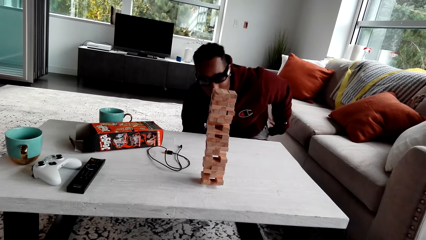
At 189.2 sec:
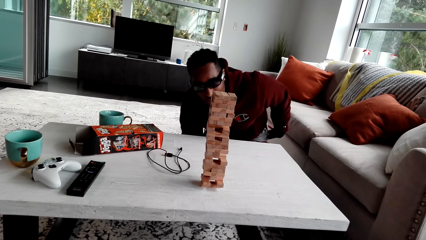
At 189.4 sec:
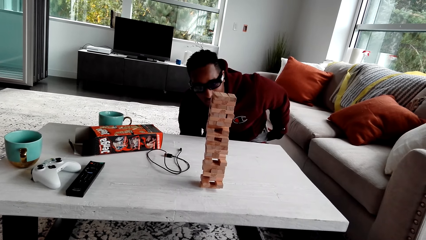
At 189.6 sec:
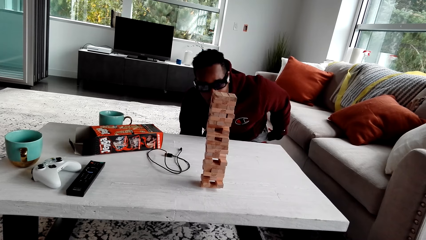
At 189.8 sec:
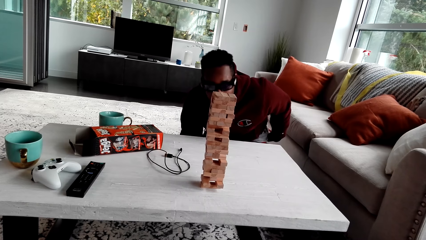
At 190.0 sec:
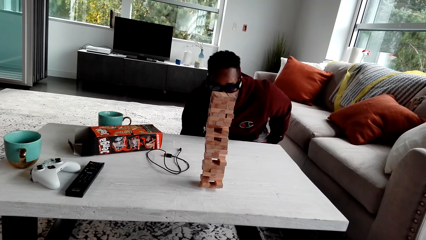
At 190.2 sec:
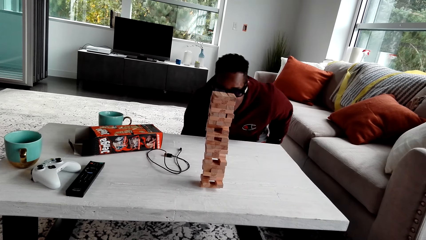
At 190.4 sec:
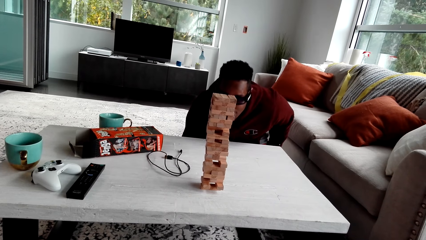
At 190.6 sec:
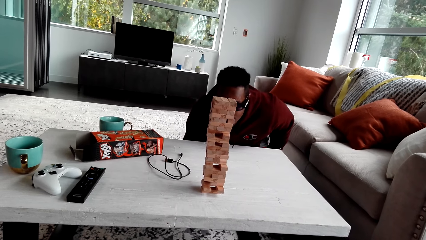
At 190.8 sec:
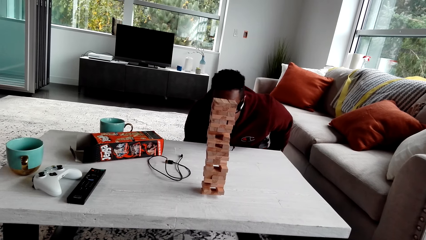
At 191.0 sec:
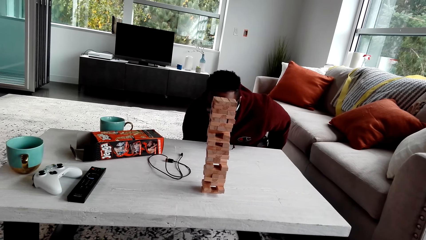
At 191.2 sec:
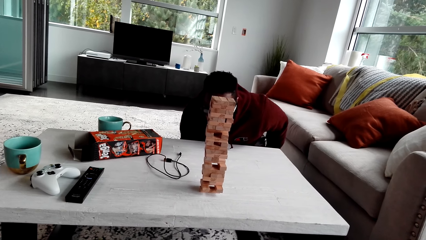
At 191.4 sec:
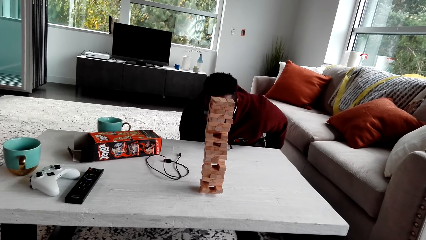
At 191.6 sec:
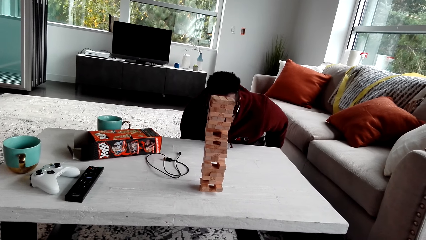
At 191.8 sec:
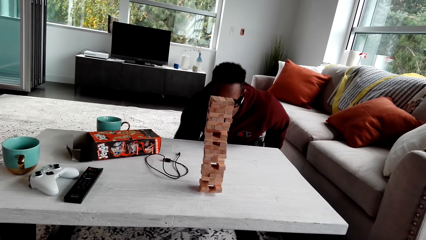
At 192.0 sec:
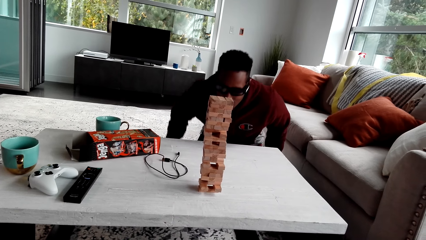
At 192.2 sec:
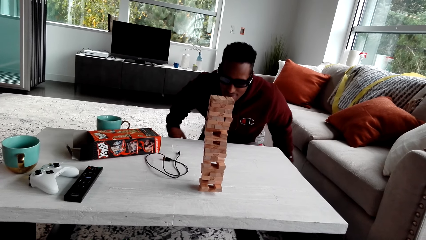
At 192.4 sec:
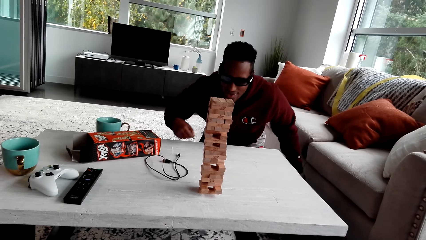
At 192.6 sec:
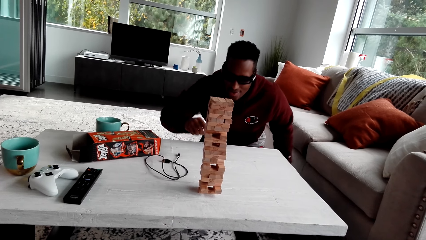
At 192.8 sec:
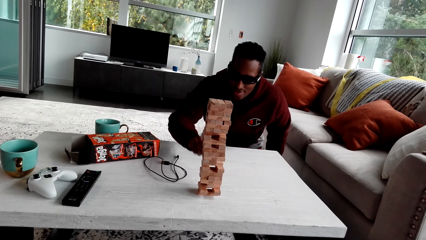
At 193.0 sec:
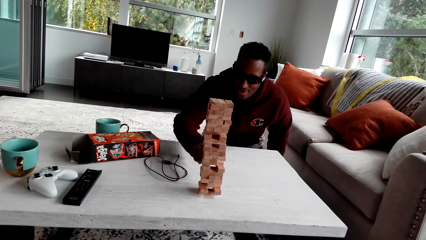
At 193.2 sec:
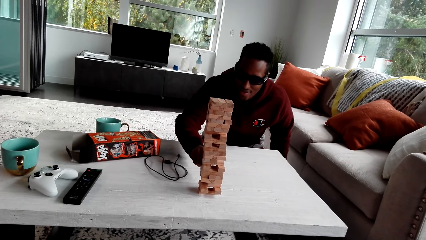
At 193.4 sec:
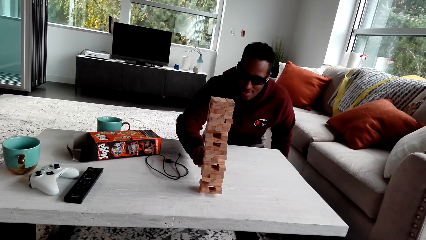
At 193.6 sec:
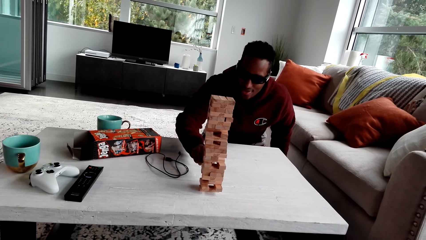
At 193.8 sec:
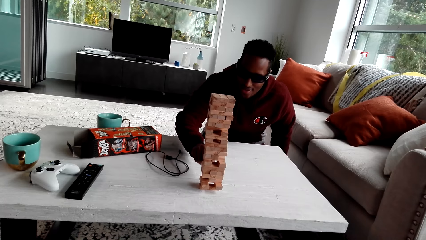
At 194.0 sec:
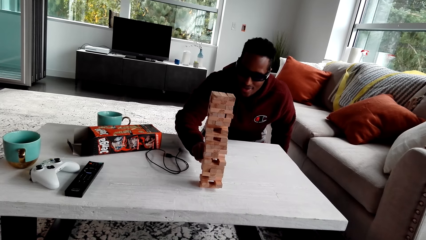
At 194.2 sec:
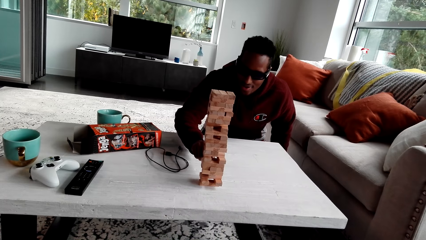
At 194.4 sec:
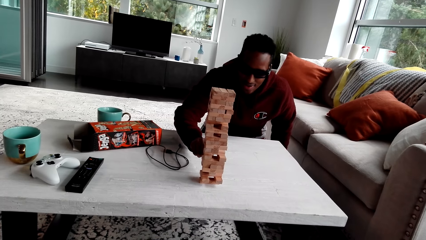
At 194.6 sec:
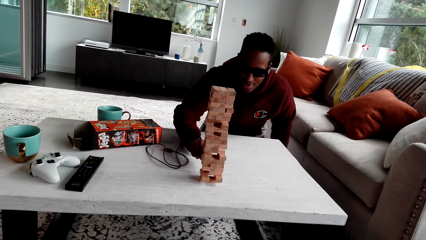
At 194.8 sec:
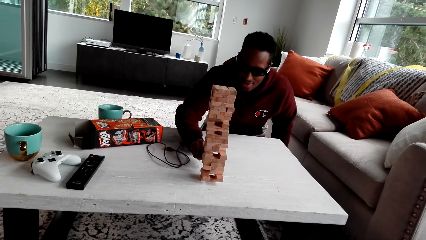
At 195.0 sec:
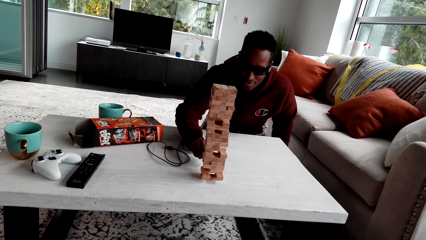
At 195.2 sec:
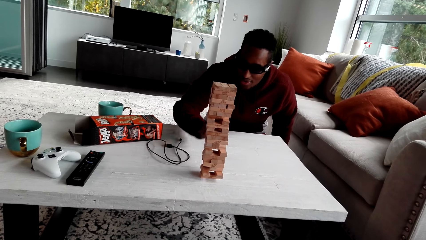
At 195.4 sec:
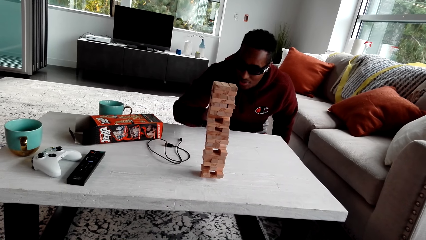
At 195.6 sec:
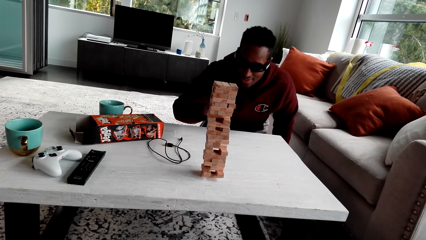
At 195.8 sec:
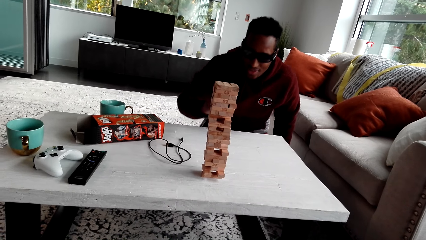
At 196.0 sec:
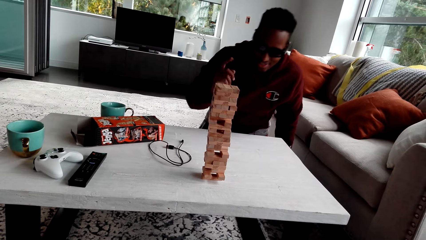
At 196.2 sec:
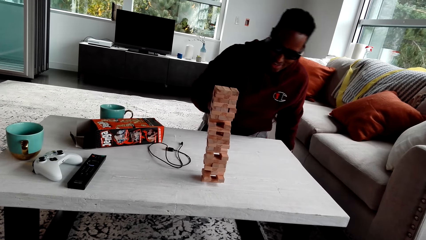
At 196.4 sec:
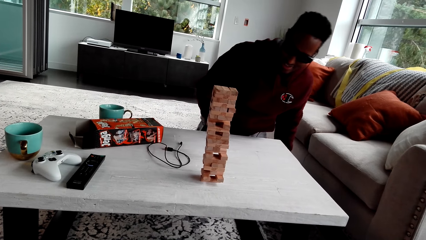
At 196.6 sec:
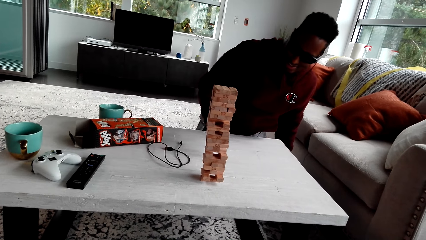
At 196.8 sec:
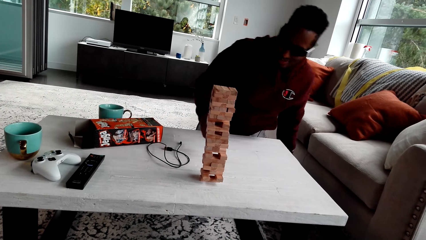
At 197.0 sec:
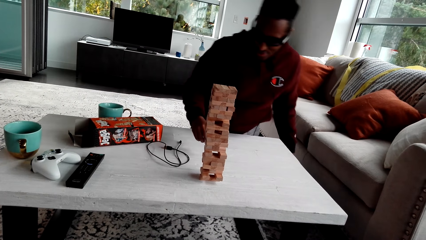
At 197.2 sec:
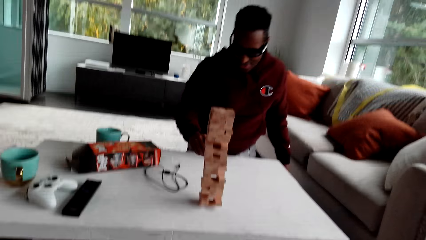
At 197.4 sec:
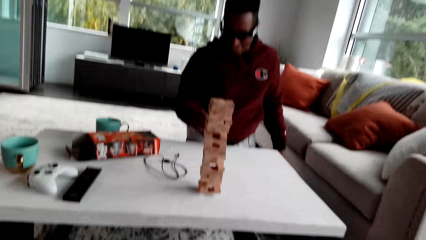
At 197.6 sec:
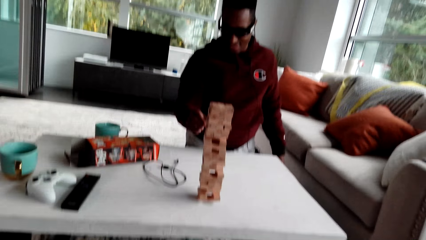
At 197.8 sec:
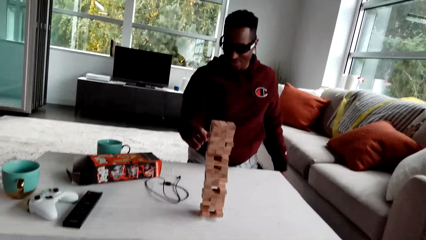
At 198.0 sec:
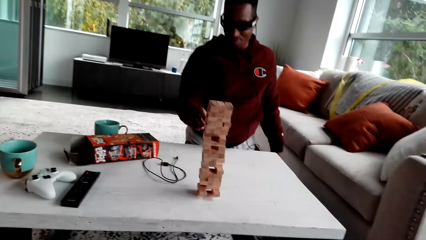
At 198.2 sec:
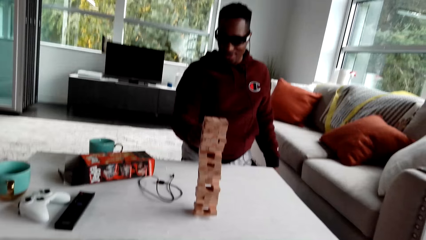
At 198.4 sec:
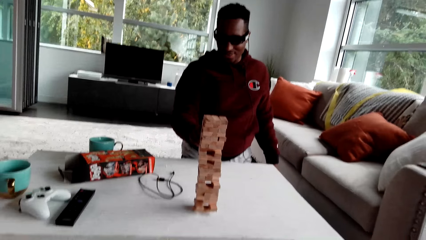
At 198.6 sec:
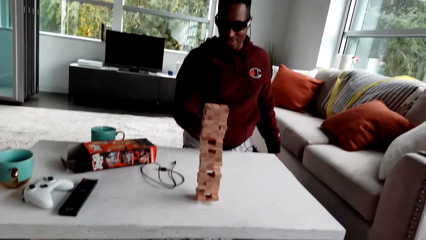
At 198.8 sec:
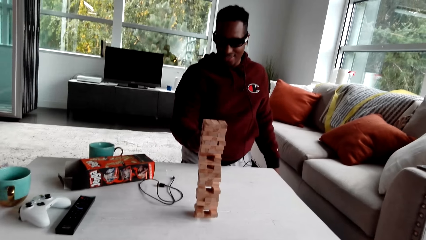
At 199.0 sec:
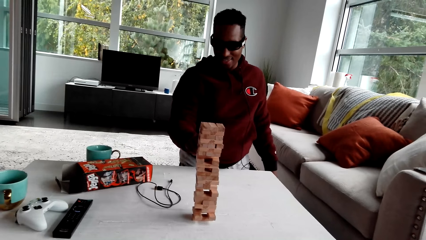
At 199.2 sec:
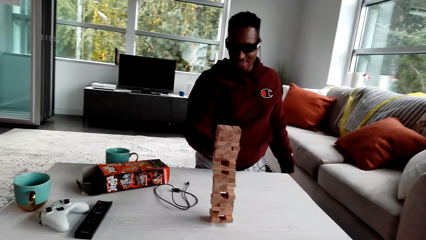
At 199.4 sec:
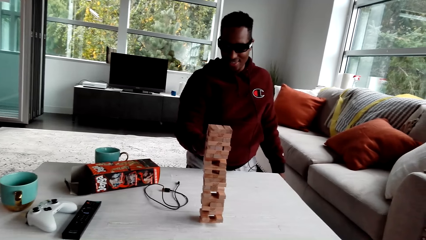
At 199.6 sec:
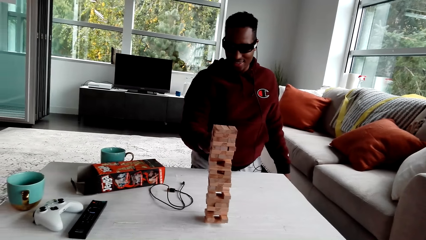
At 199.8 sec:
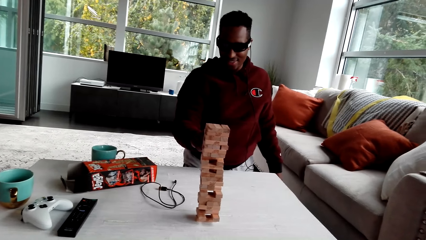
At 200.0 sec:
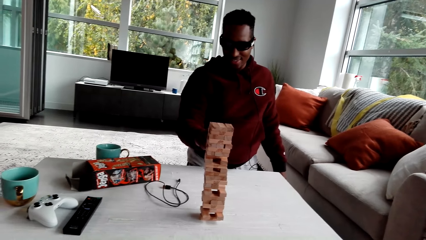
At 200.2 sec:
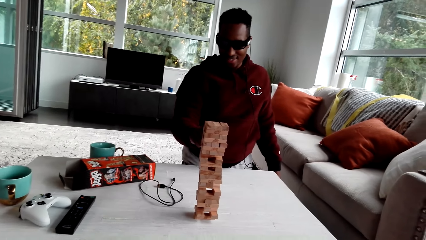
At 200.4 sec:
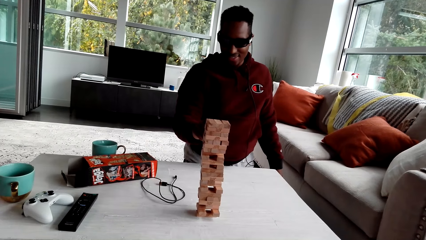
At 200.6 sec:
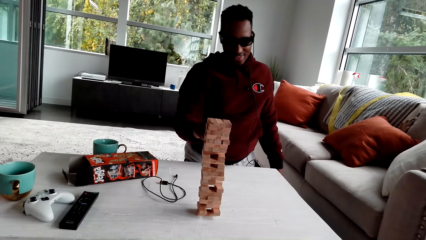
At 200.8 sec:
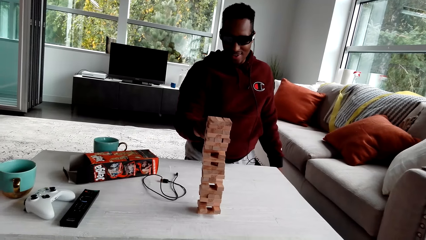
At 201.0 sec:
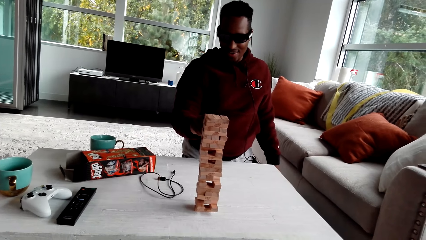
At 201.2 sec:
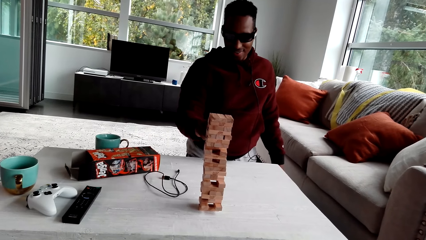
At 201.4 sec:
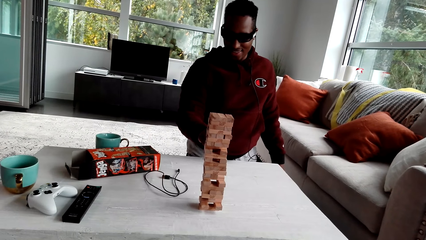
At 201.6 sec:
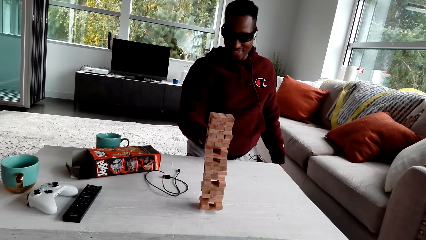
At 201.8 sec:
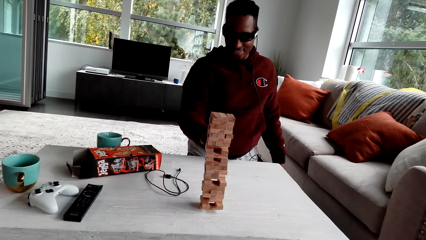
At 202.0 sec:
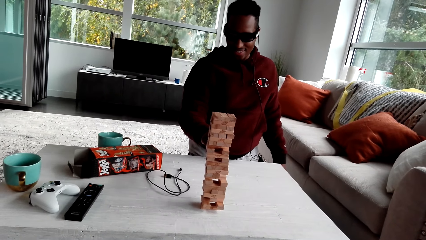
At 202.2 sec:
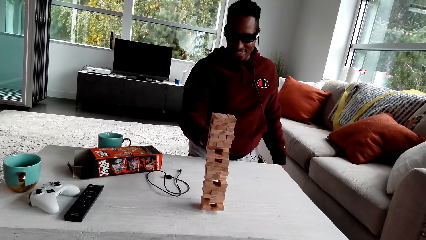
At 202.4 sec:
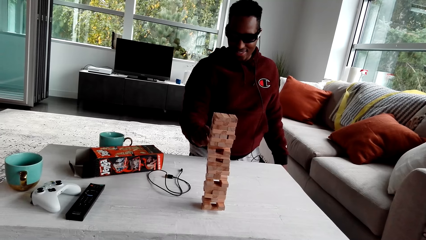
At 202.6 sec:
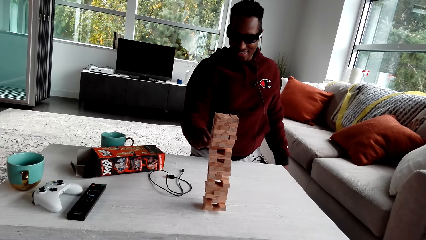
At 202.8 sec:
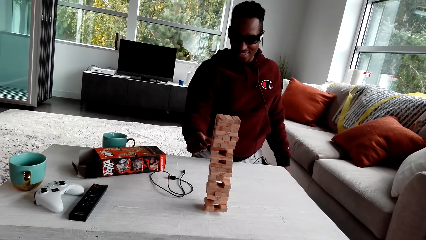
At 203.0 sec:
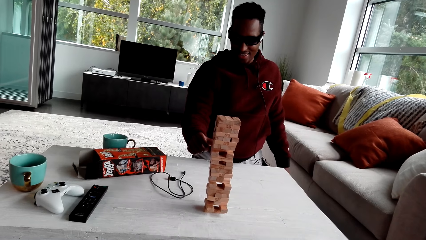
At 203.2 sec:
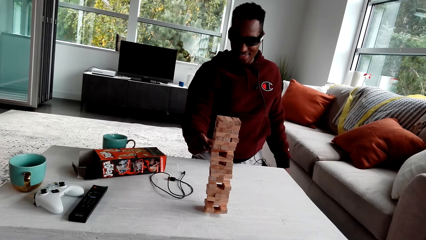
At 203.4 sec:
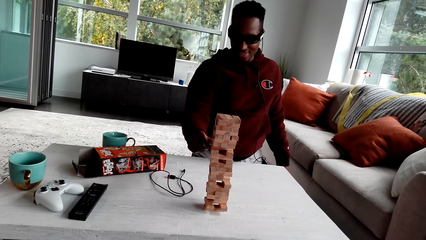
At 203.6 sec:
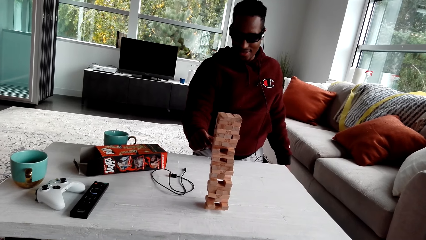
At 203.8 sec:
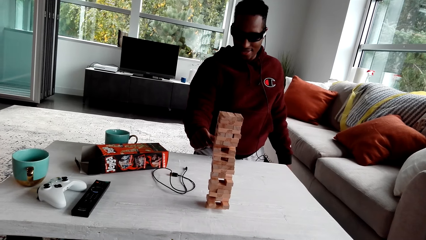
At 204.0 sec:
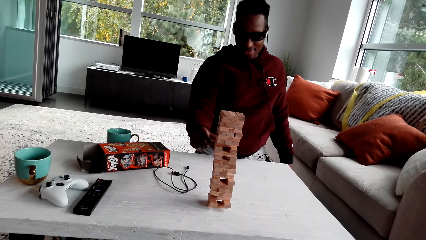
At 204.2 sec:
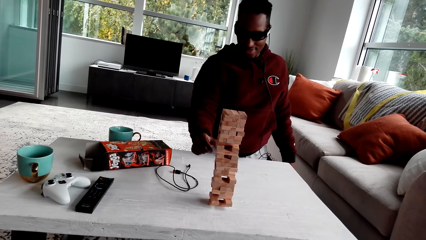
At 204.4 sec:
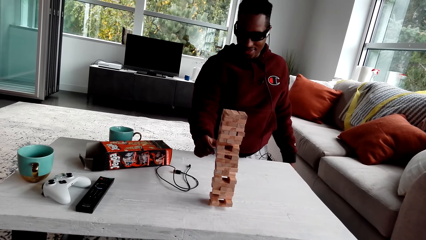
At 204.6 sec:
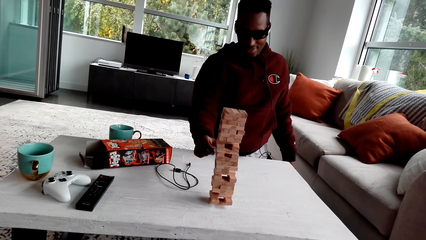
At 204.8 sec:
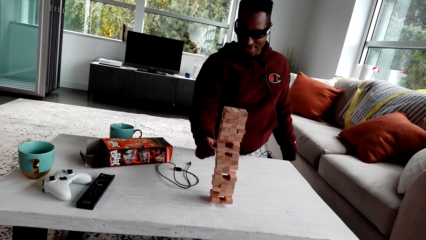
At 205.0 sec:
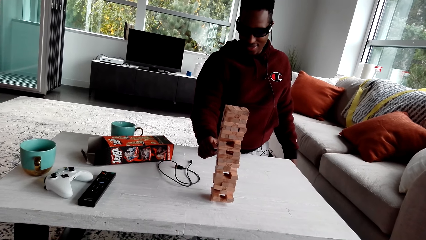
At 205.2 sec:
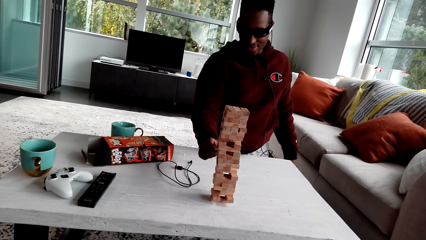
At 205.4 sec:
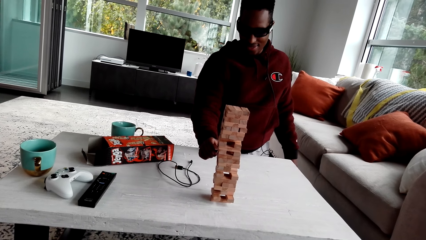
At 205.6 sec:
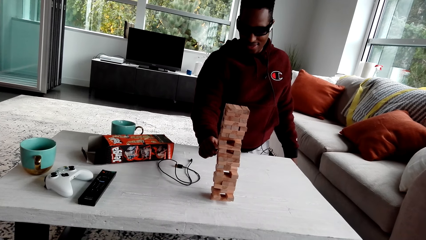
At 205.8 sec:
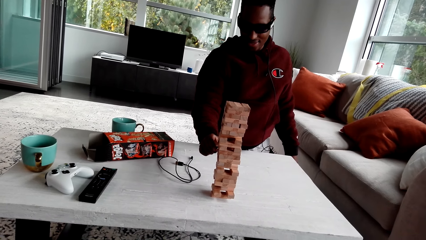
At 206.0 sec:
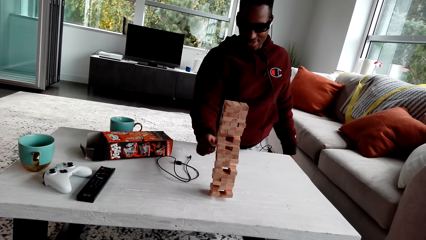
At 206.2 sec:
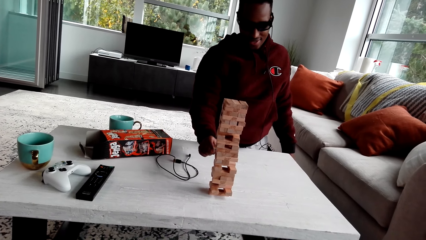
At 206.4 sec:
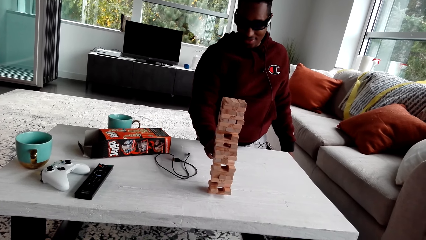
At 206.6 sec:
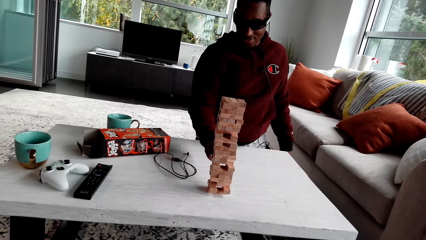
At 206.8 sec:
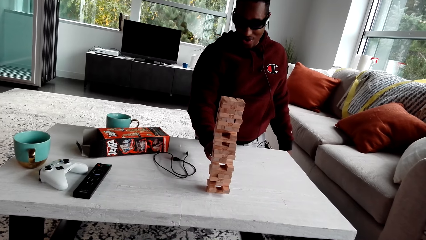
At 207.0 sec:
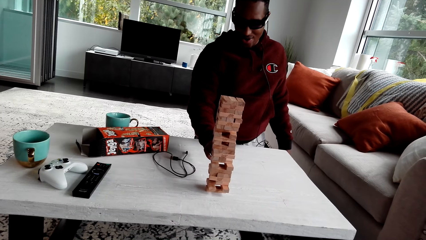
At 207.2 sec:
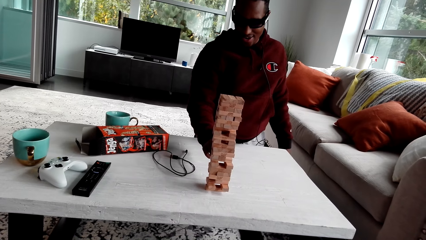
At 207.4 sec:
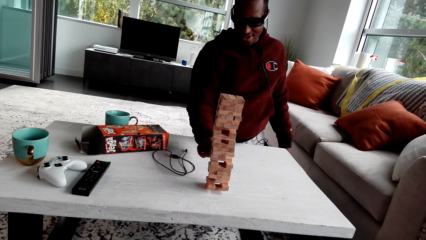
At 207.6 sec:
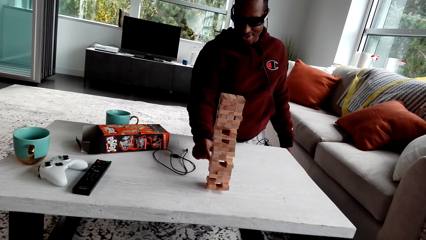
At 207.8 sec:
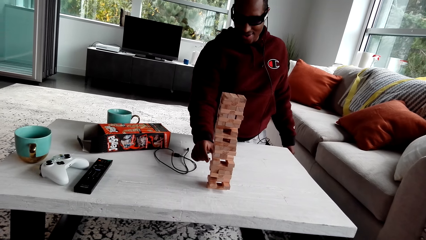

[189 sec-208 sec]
The camera wearer looks around. A person dialogues with the camera wearer. The person dialogues with the camera wearer again. The camera wearer looks around.
